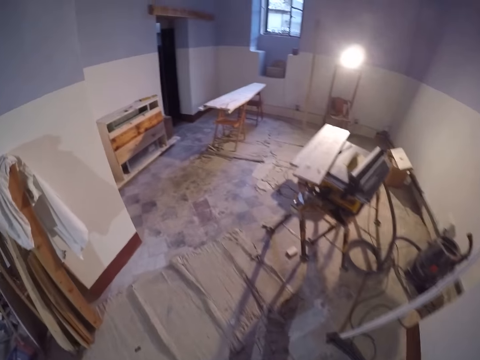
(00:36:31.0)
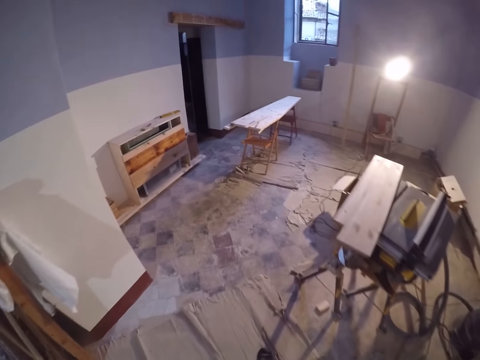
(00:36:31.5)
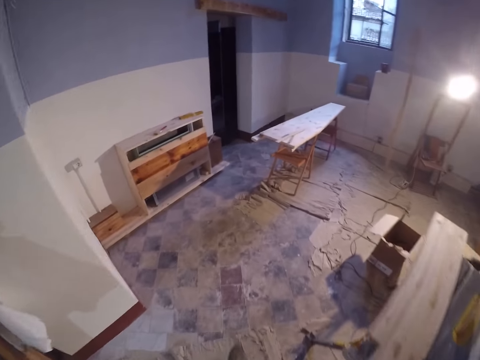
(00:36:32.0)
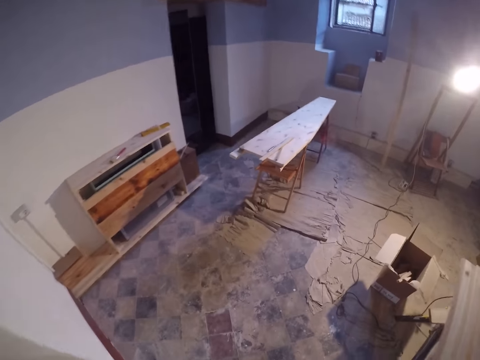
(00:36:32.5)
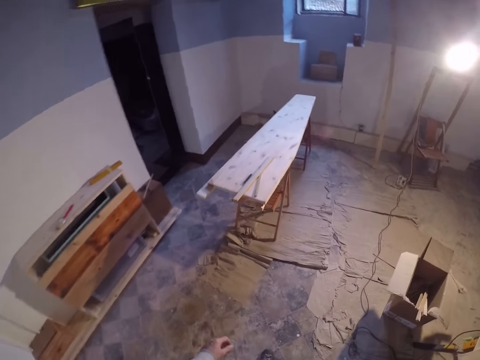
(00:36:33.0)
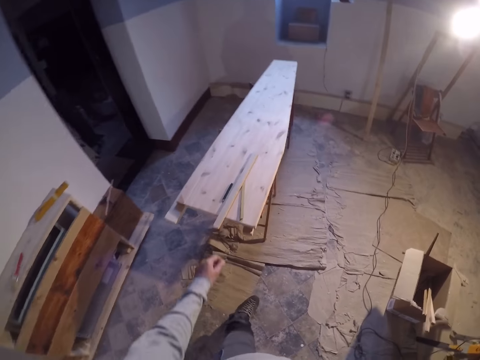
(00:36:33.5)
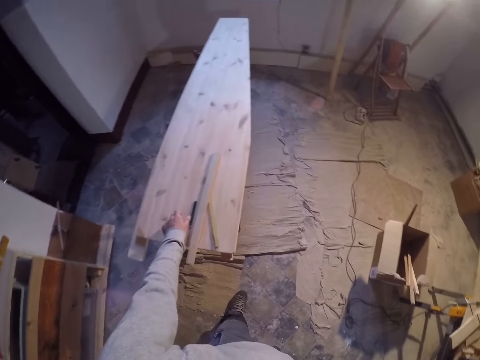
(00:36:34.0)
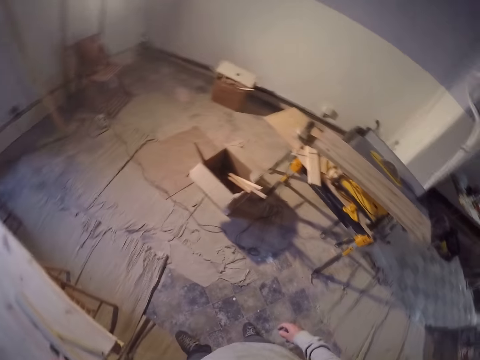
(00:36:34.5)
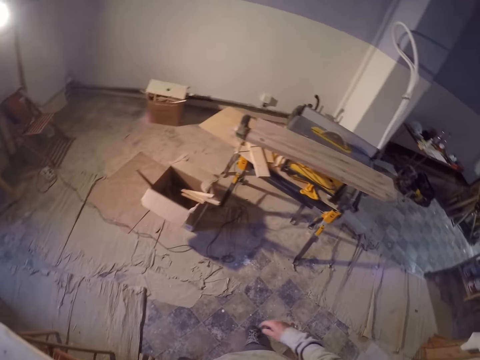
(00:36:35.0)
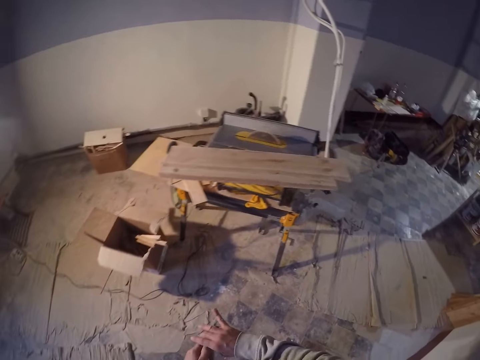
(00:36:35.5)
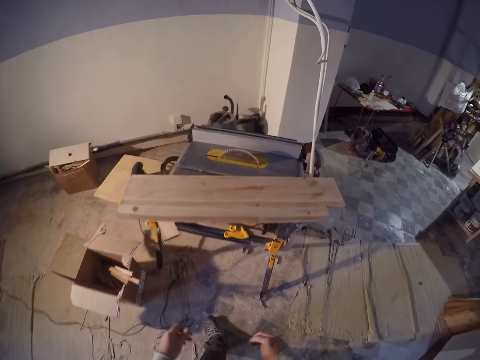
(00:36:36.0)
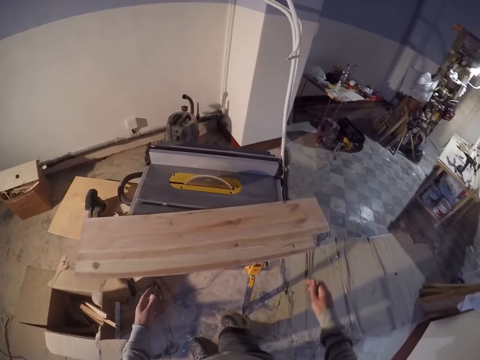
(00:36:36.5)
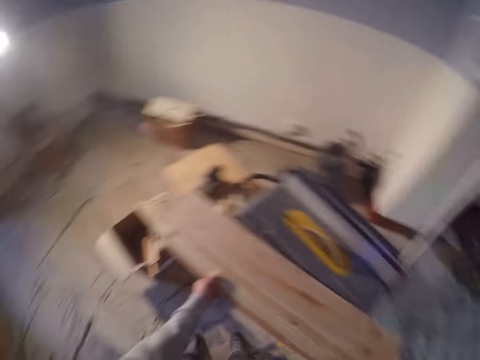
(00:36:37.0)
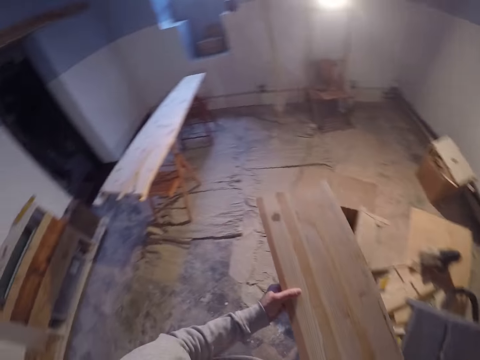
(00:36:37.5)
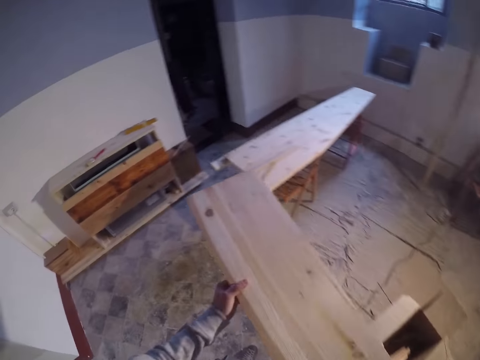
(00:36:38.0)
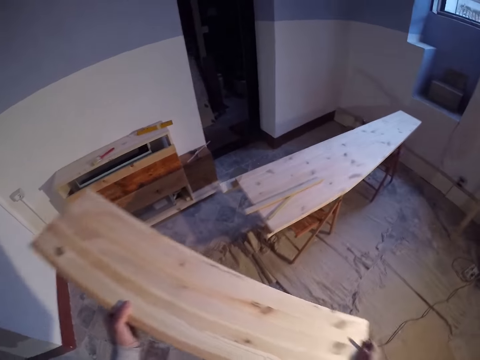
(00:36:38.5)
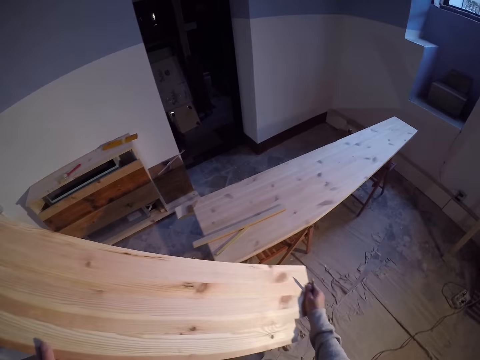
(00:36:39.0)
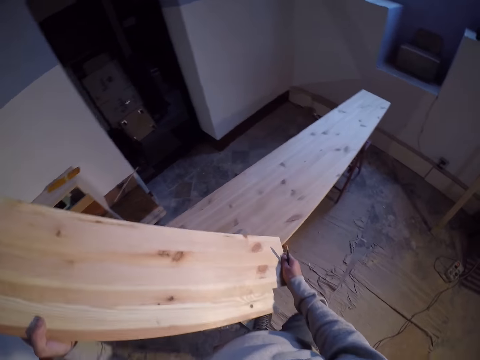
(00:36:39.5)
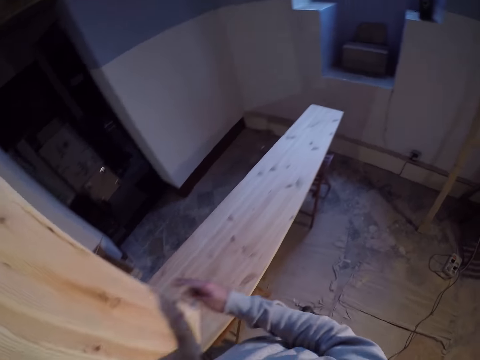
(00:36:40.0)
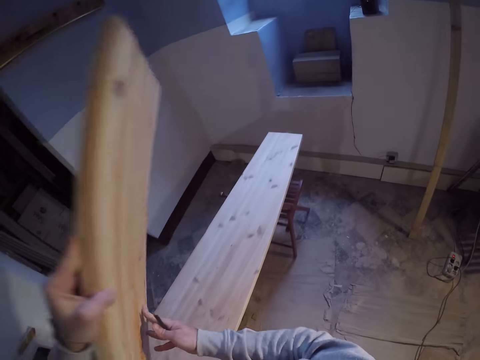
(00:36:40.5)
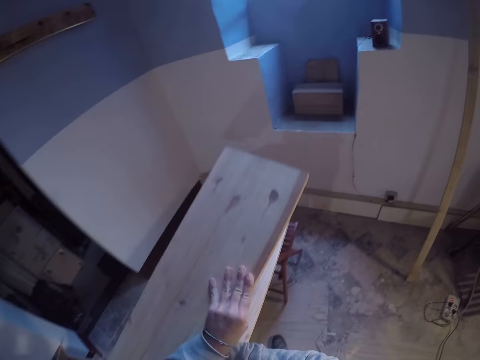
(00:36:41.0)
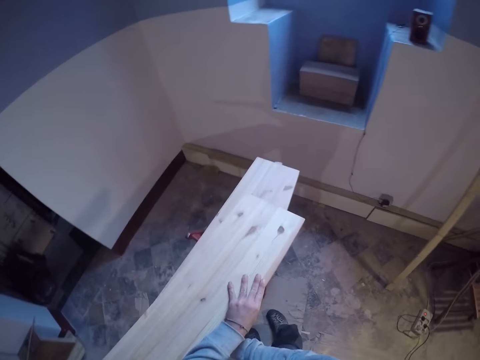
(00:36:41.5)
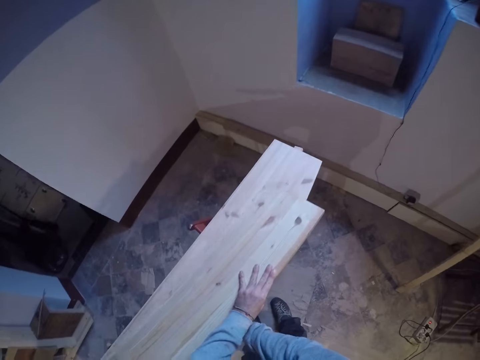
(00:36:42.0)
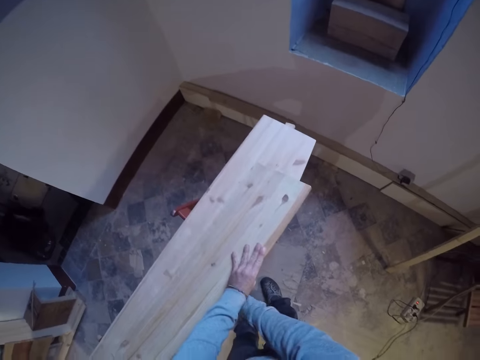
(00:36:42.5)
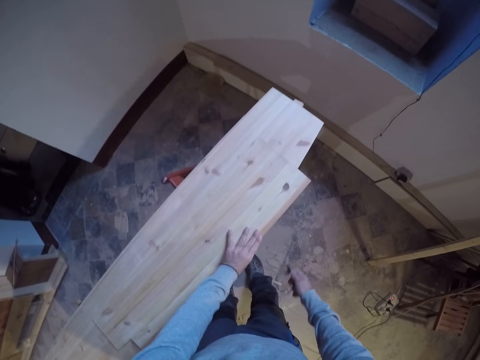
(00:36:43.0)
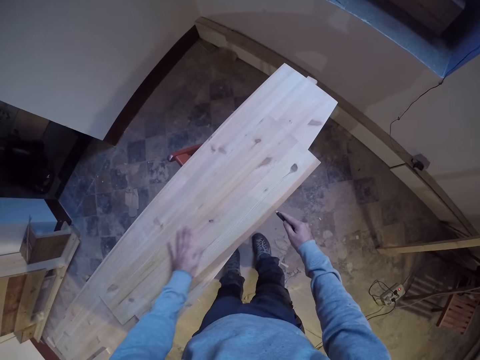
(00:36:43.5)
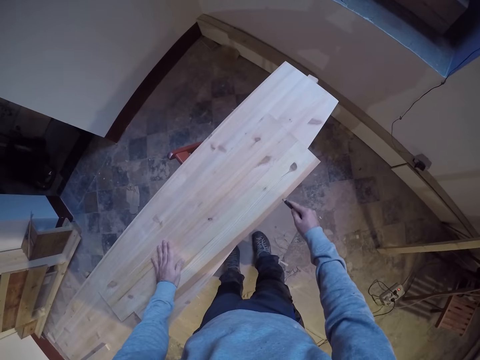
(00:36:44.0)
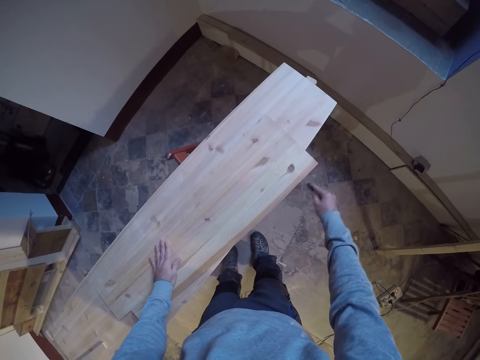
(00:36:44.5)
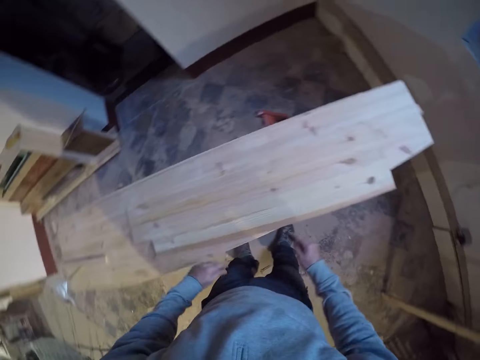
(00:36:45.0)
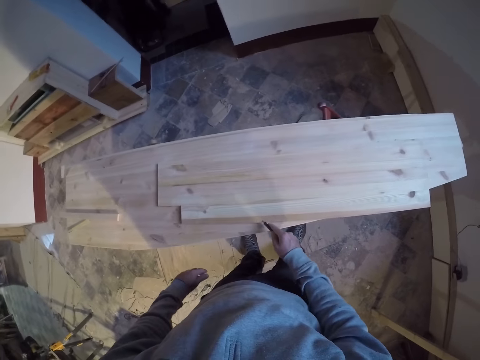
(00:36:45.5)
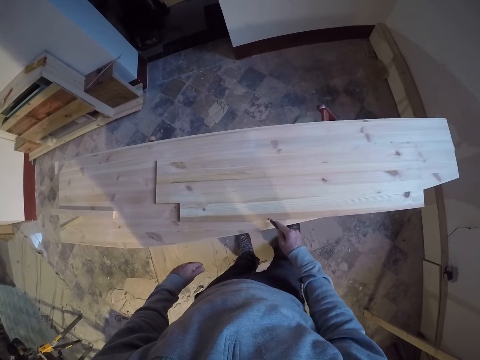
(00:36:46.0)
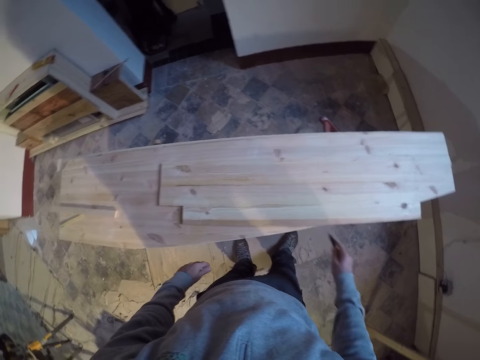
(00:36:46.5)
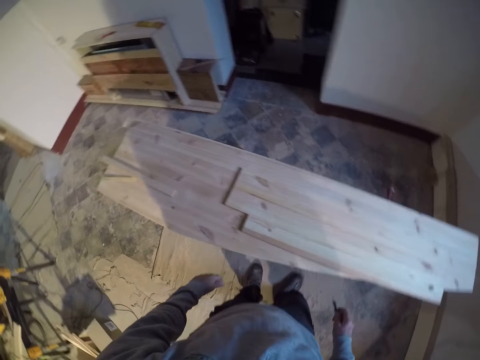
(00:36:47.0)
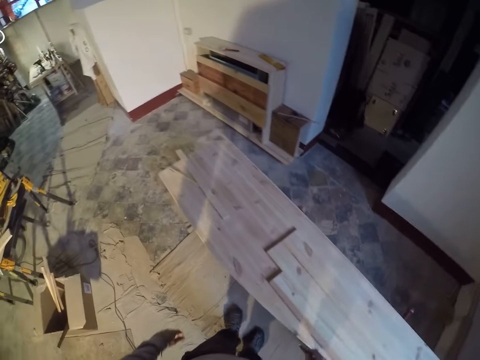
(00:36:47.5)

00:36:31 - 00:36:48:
The camera wearer walks towards a work bench. He picks a pencil on the work bench with his left hand. He walks towards the cutting machine. He carries the wood piece from the cutting machine with both hands. He picks the plank. He drops the wood piece on the work bench with both hands. He picks the pencil. He marks on the wood piece with the pencil in his right hand.

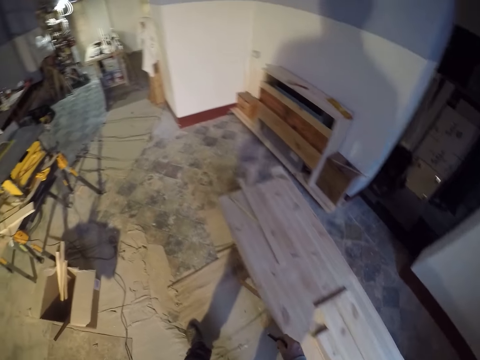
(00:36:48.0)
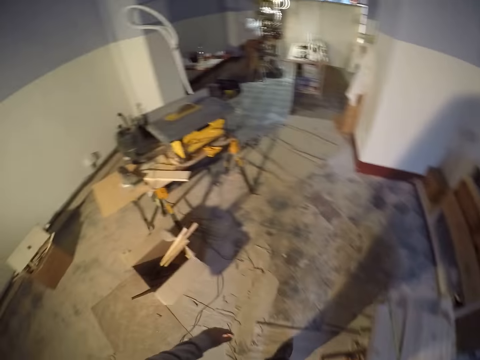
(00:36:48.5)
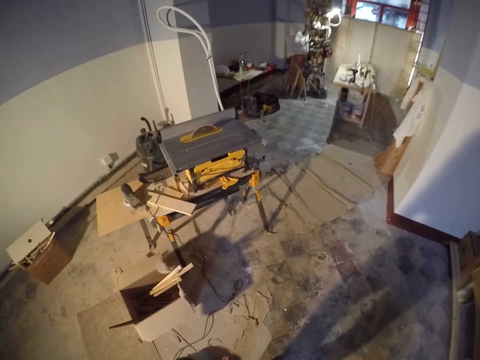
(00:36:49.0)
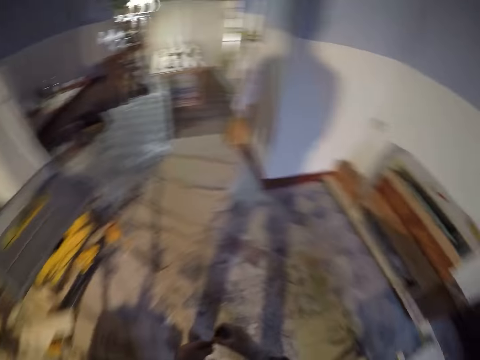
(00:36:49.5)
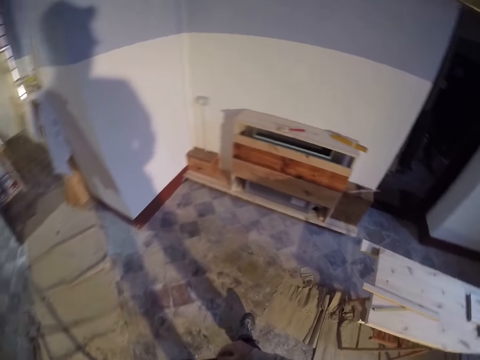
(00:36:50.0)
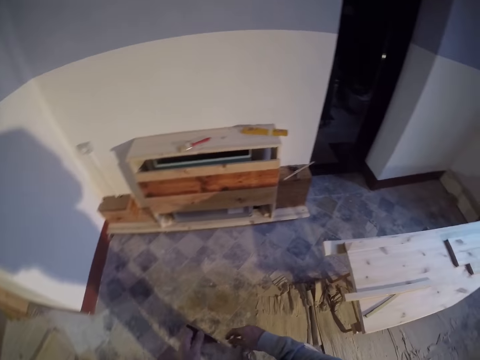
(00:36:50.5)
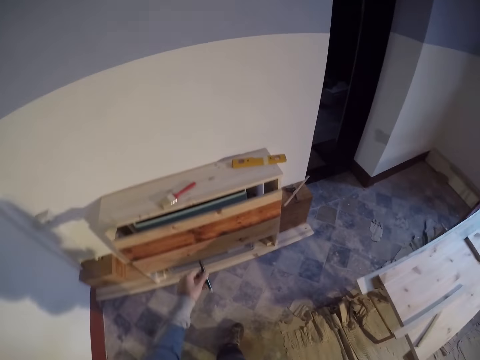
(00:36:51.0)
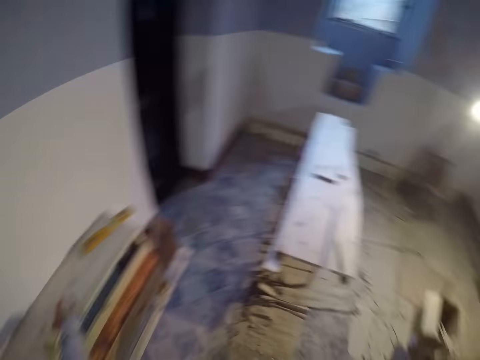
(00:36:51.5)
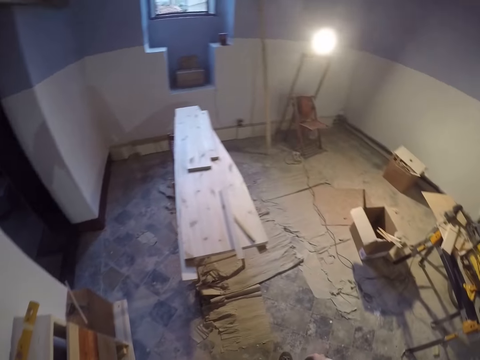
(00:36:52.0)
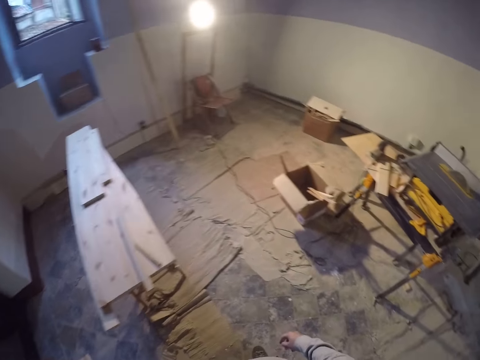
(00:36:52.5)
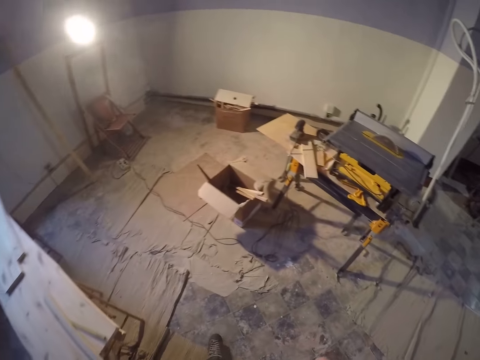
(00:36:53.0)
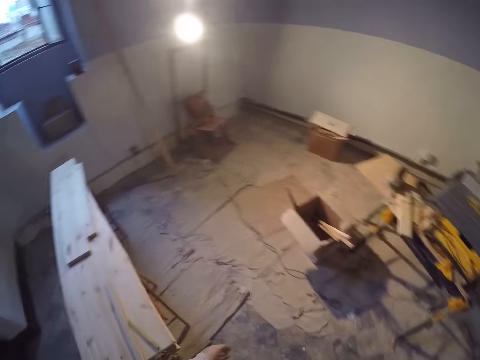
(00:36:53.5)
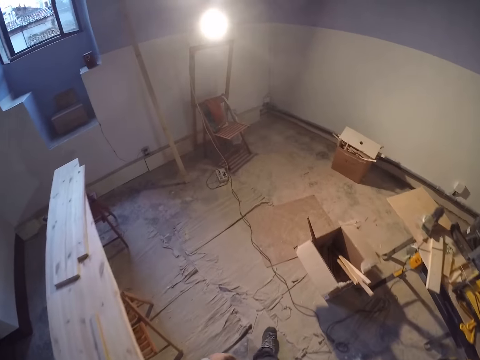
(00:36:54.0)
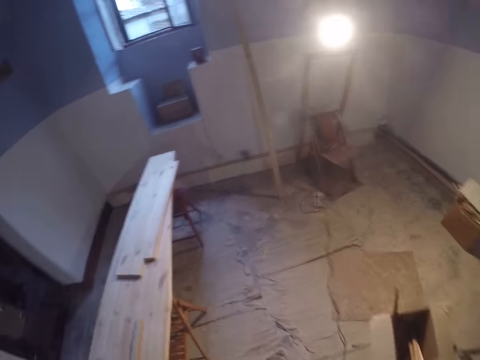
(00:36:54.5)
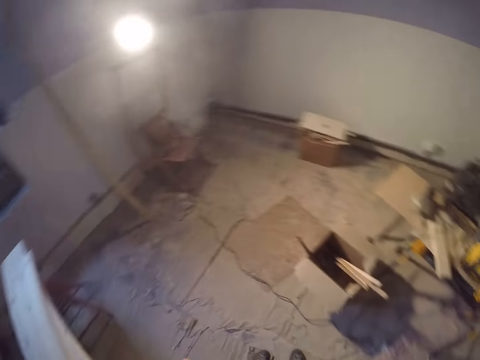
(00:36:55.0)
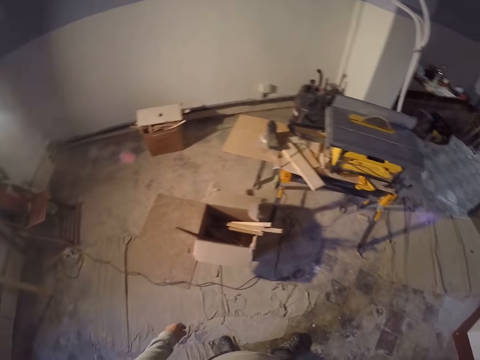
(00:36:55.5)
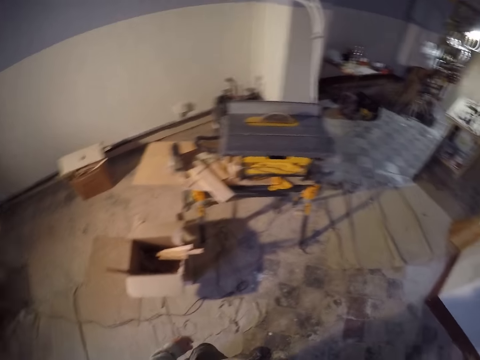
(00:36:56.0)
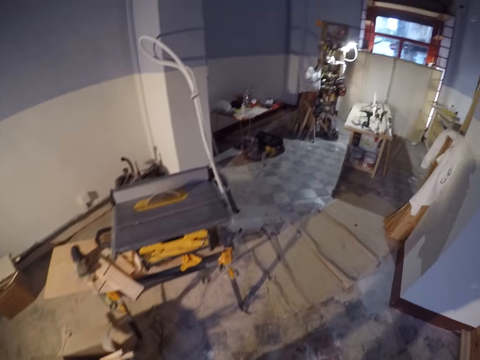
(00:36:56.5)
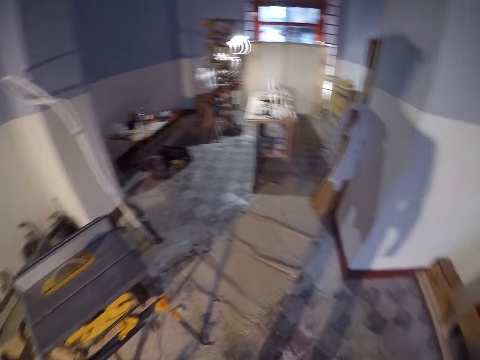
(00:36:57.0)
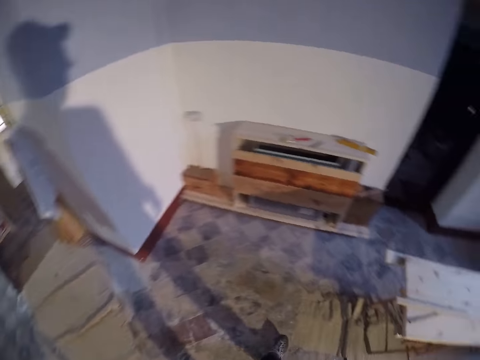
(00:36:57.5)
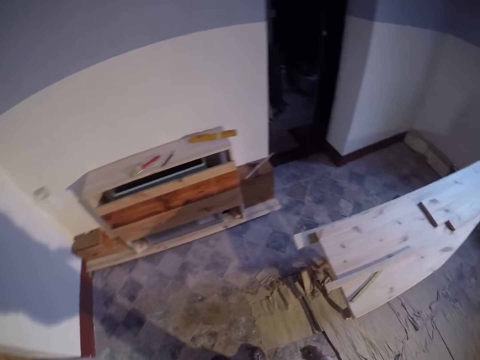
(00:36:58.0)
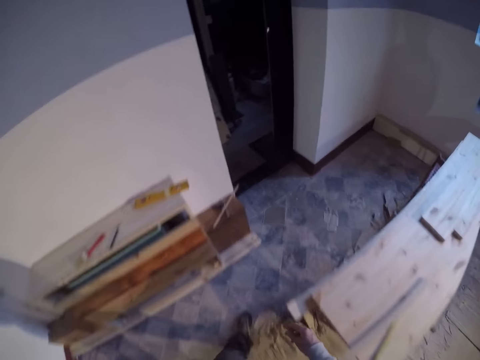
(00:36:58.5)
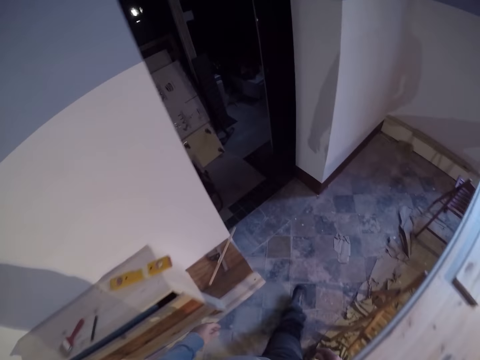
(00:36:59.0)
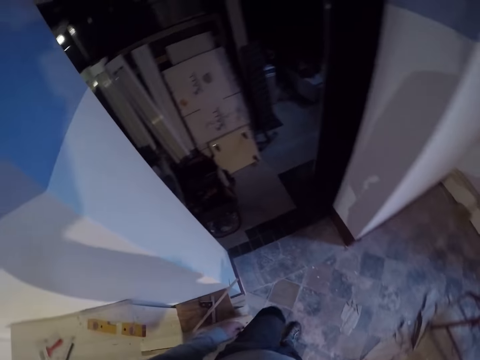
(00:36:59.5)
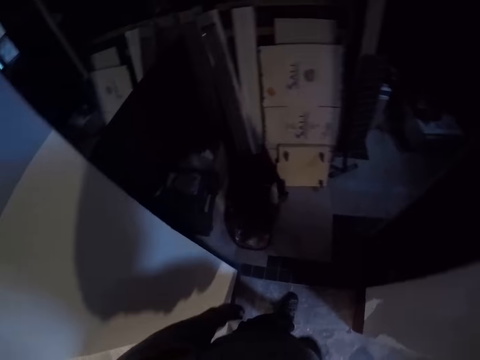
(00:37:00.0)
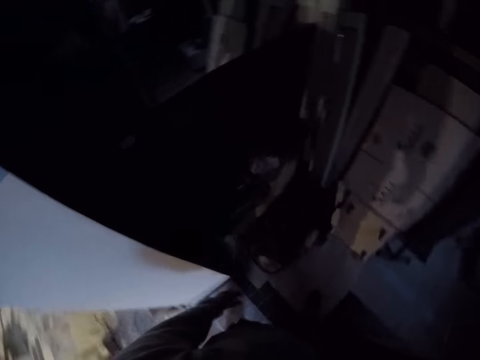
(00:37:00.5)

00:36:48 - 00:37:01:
The camera wearer drops the pencil on a drawer with his left hand. He walks into a room.
